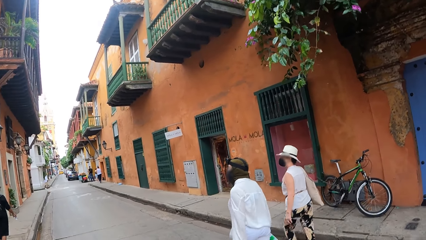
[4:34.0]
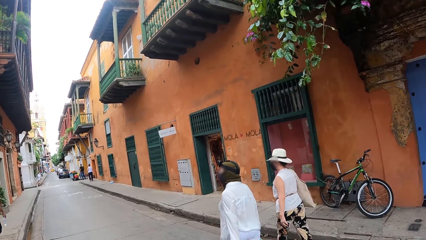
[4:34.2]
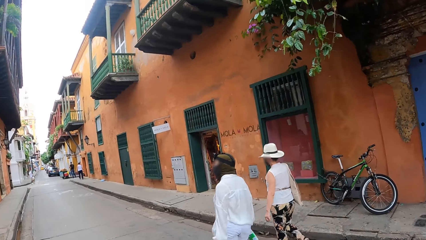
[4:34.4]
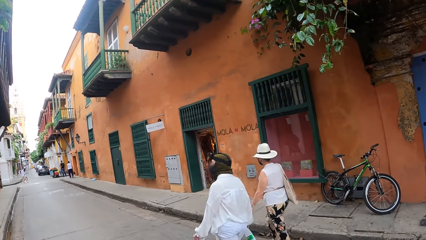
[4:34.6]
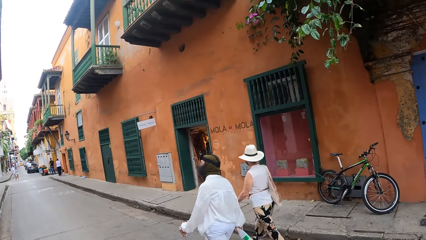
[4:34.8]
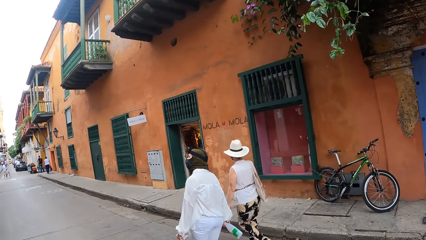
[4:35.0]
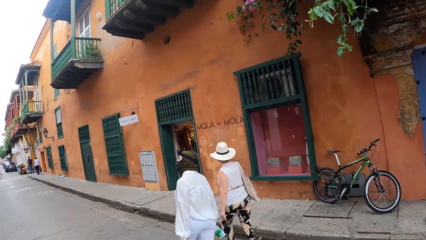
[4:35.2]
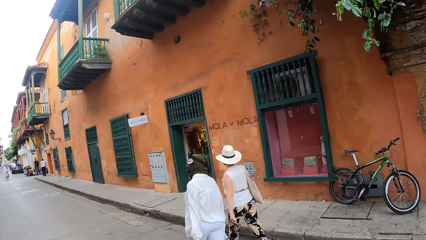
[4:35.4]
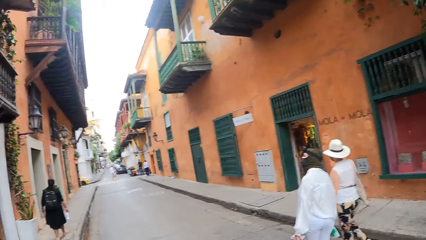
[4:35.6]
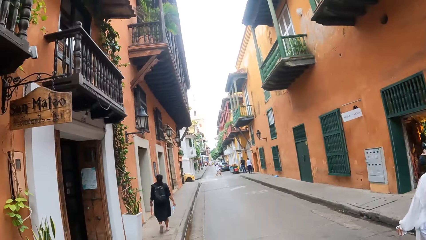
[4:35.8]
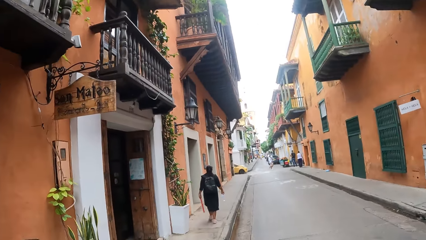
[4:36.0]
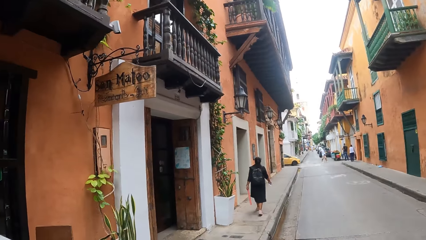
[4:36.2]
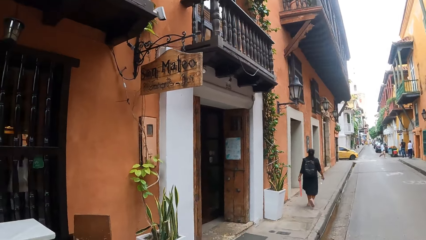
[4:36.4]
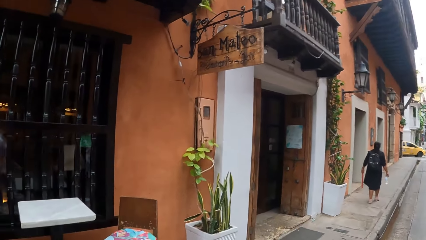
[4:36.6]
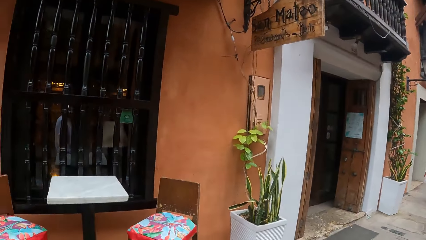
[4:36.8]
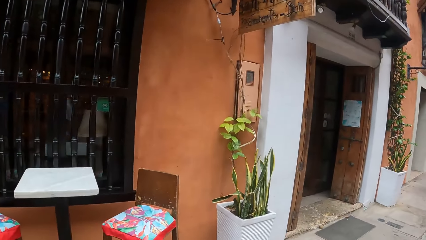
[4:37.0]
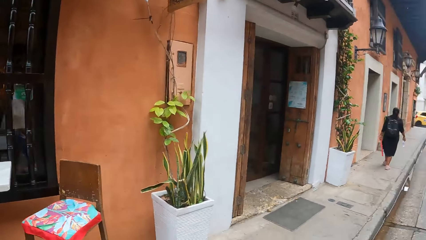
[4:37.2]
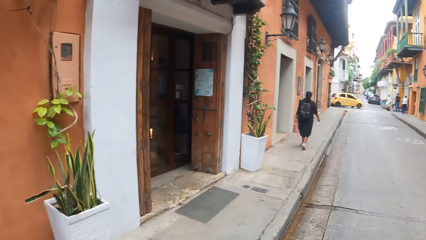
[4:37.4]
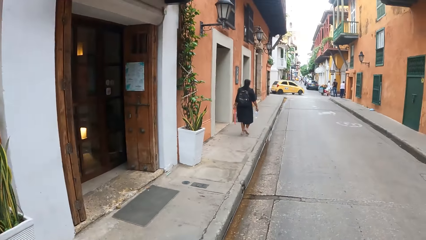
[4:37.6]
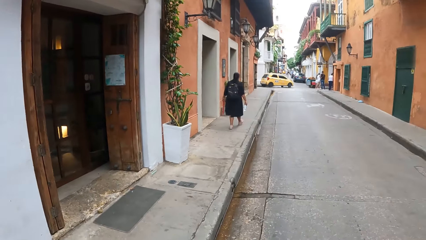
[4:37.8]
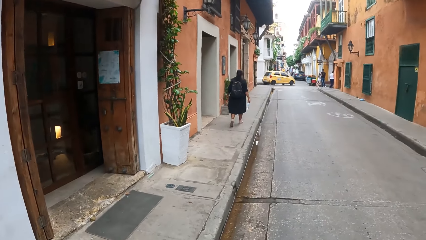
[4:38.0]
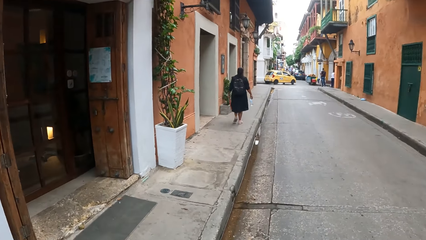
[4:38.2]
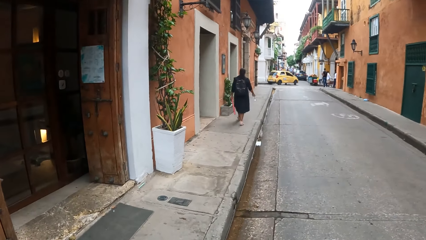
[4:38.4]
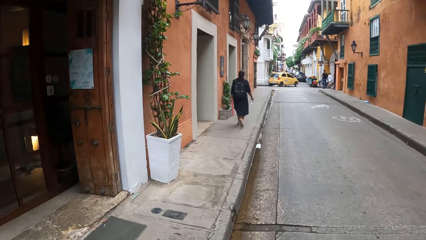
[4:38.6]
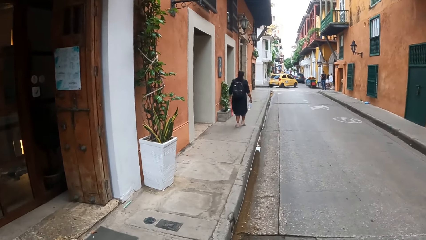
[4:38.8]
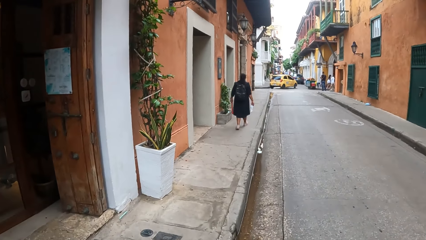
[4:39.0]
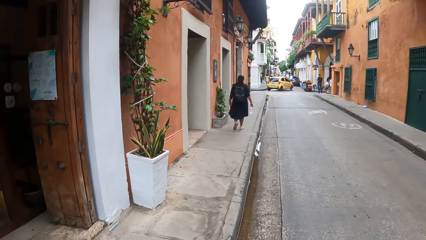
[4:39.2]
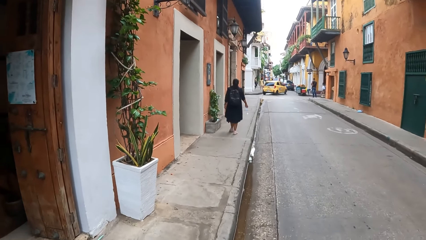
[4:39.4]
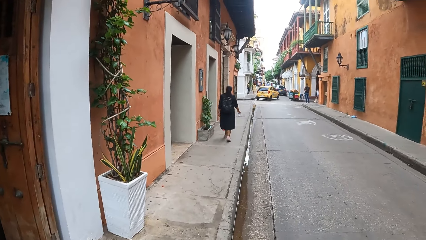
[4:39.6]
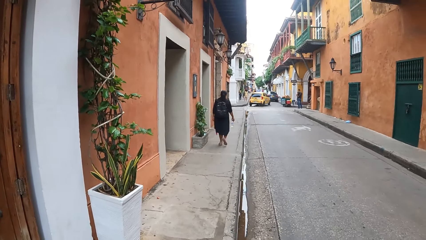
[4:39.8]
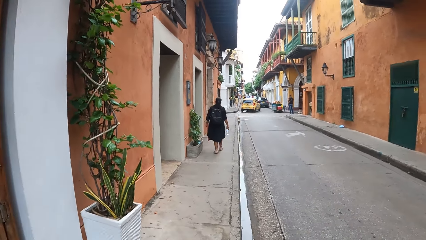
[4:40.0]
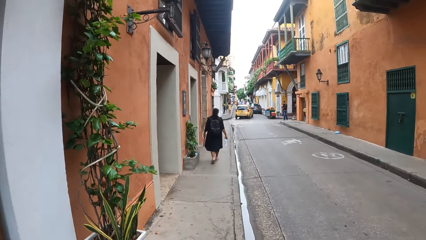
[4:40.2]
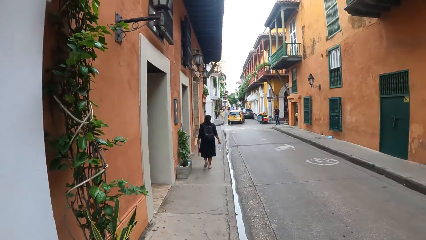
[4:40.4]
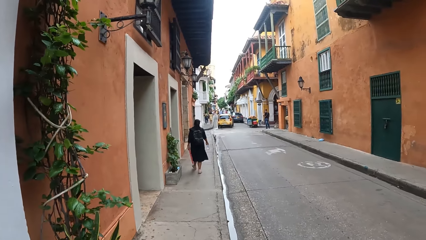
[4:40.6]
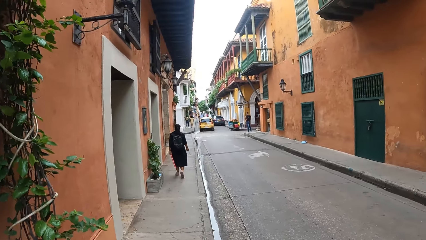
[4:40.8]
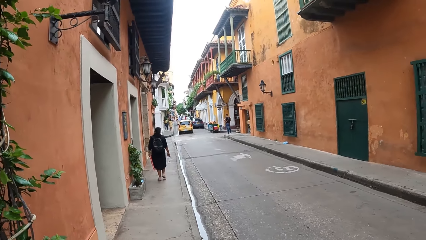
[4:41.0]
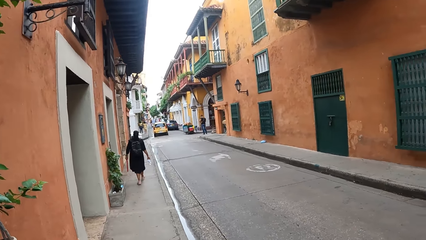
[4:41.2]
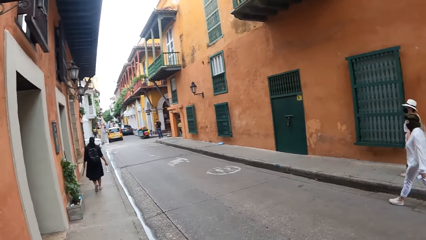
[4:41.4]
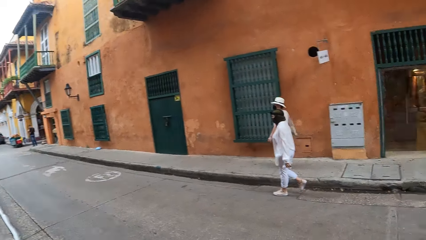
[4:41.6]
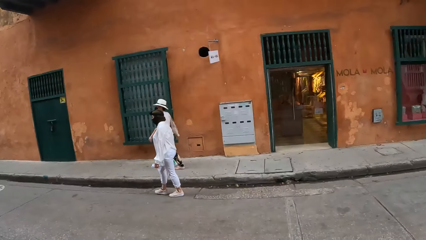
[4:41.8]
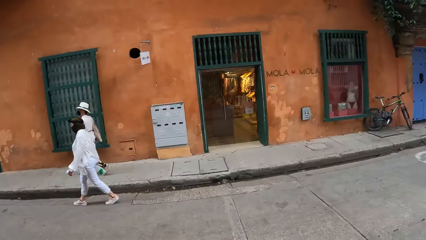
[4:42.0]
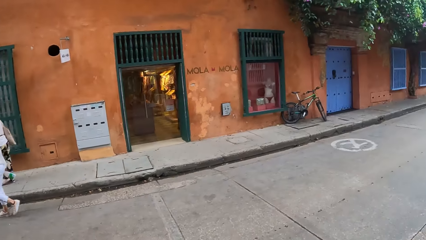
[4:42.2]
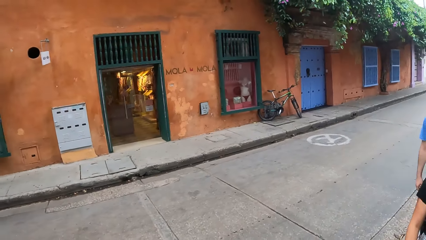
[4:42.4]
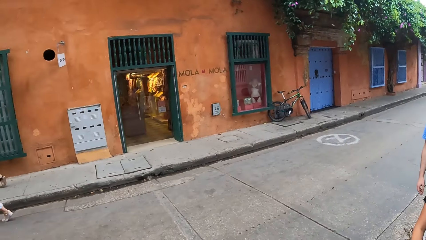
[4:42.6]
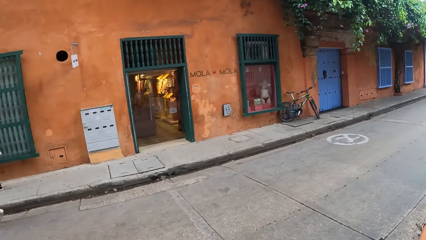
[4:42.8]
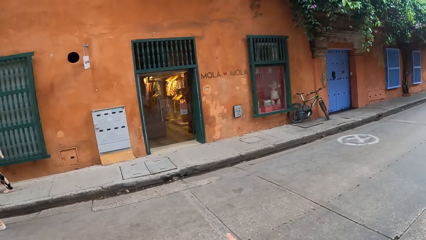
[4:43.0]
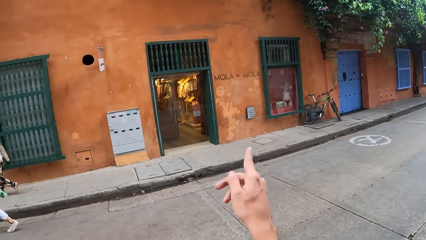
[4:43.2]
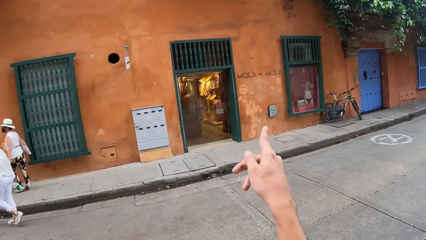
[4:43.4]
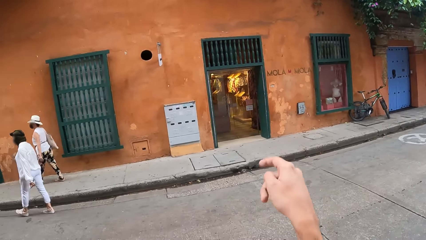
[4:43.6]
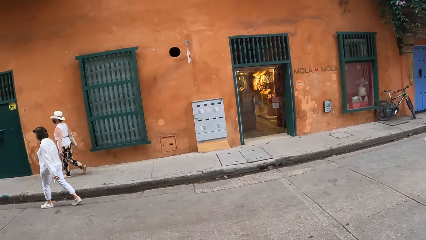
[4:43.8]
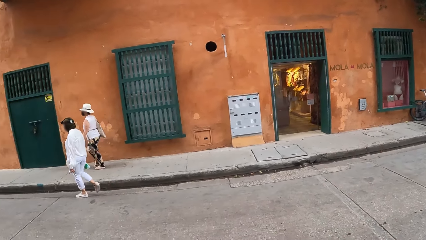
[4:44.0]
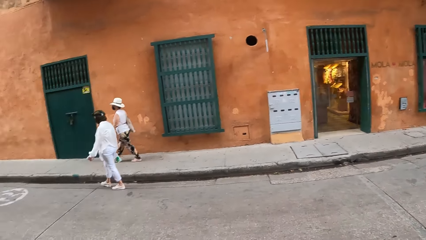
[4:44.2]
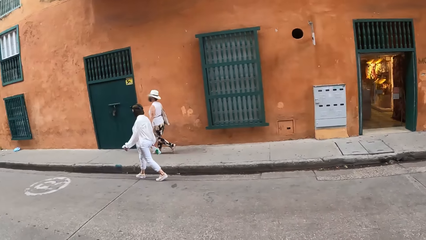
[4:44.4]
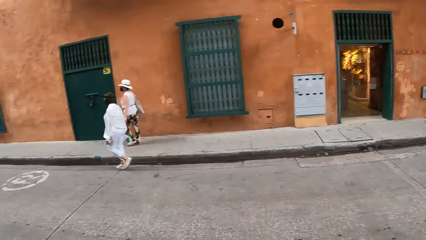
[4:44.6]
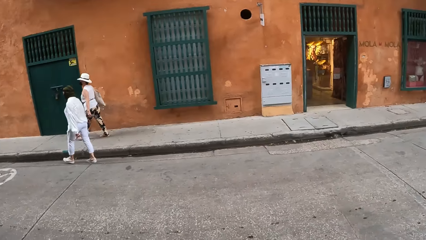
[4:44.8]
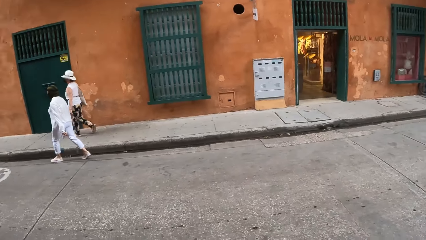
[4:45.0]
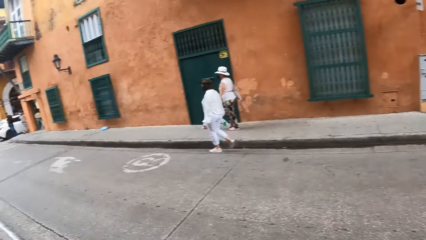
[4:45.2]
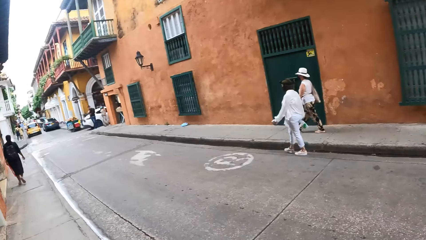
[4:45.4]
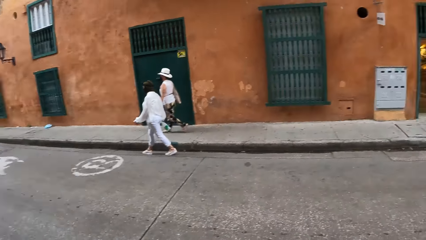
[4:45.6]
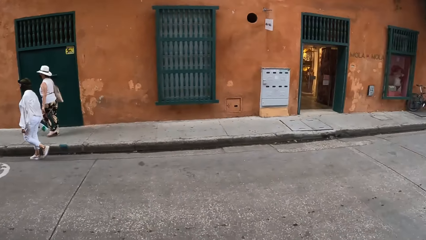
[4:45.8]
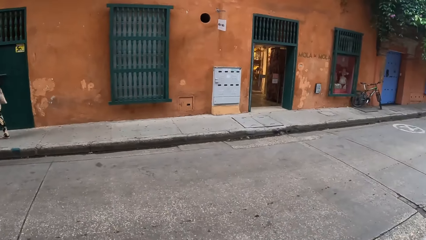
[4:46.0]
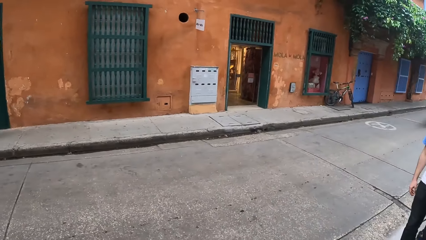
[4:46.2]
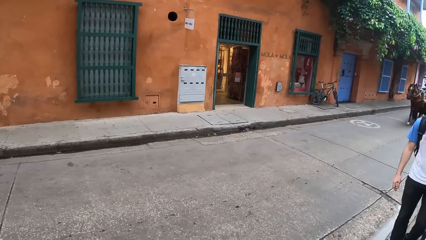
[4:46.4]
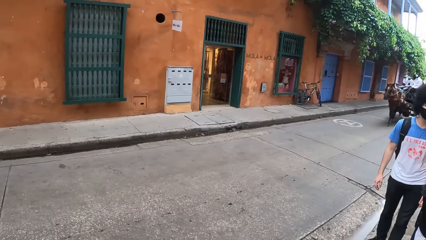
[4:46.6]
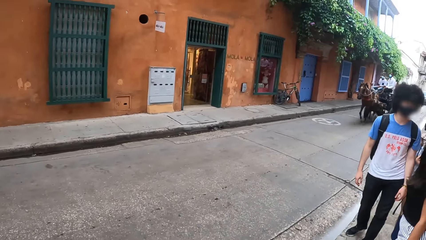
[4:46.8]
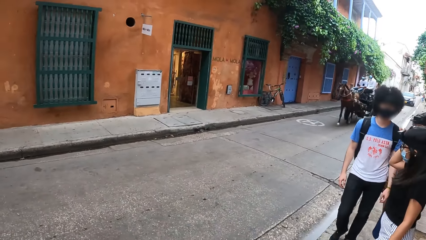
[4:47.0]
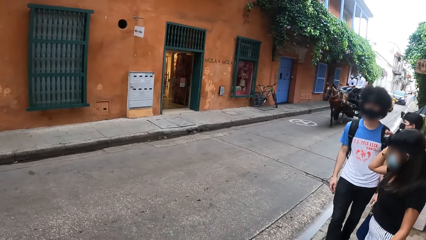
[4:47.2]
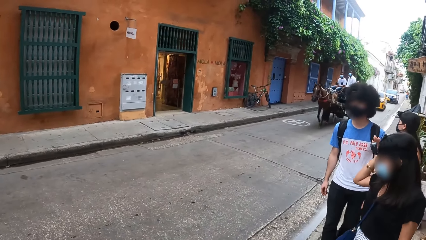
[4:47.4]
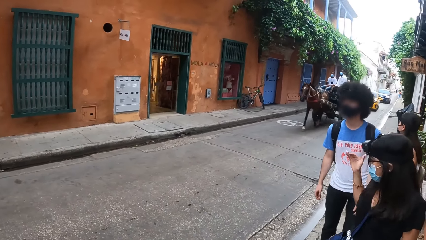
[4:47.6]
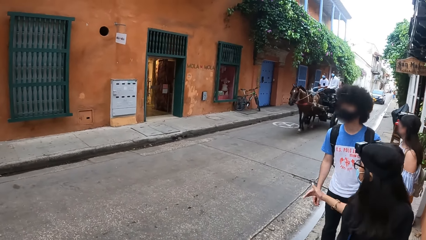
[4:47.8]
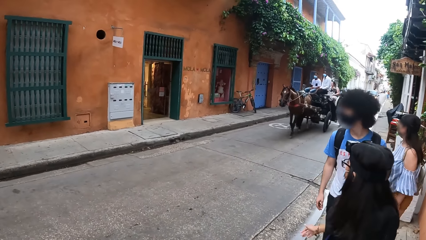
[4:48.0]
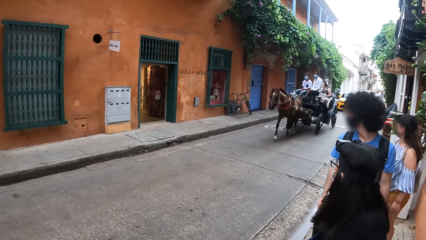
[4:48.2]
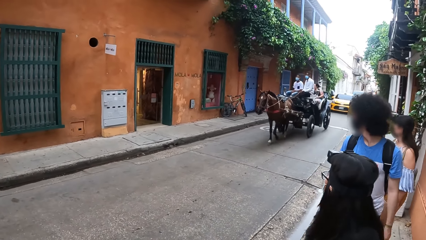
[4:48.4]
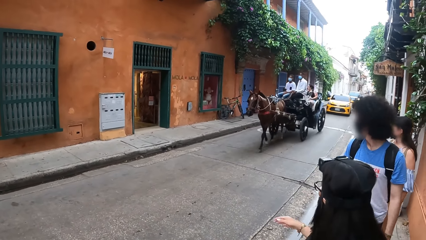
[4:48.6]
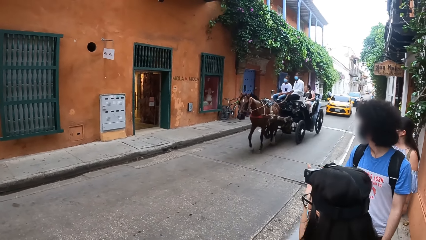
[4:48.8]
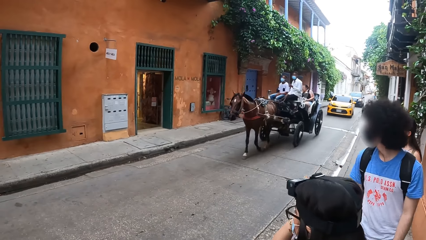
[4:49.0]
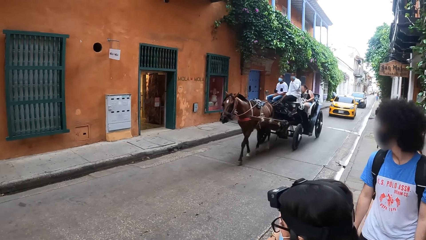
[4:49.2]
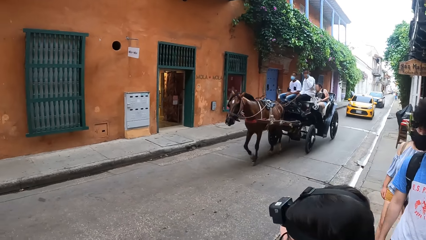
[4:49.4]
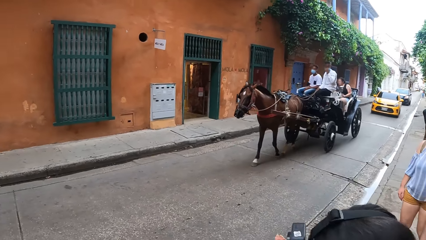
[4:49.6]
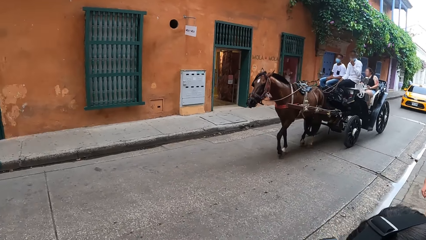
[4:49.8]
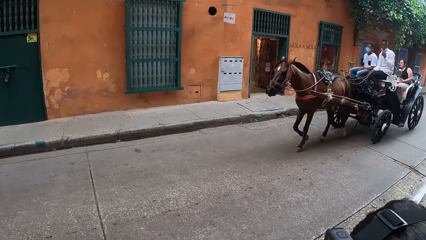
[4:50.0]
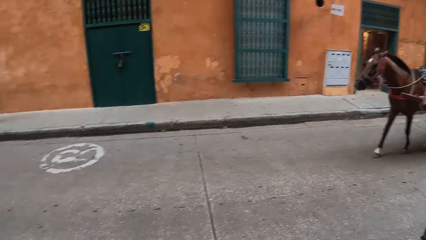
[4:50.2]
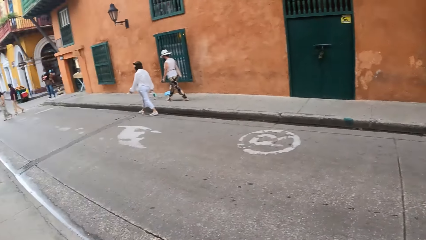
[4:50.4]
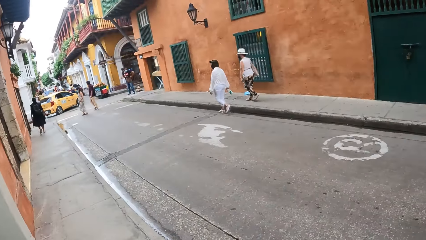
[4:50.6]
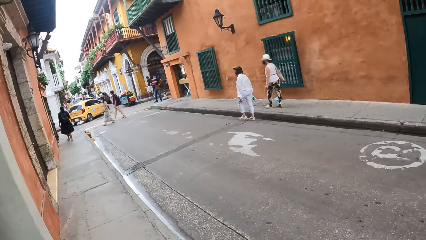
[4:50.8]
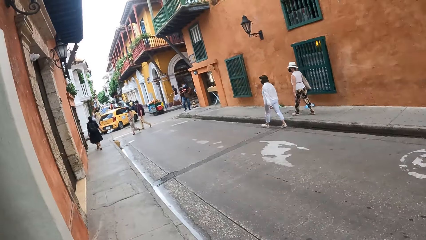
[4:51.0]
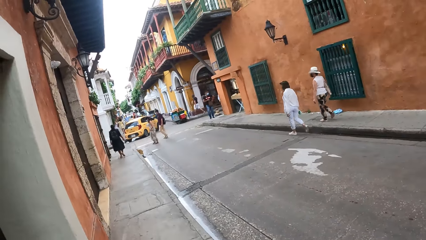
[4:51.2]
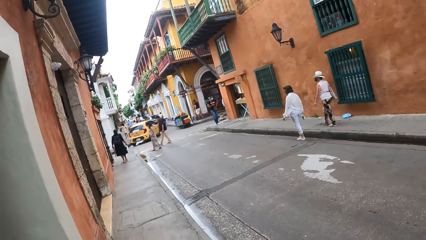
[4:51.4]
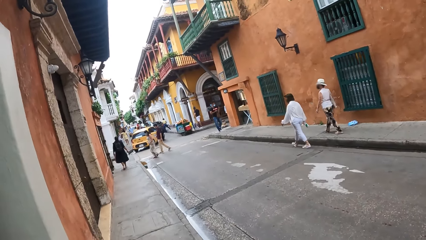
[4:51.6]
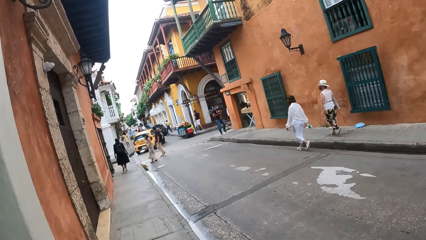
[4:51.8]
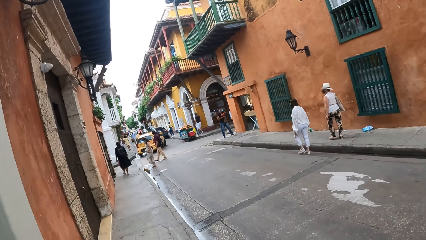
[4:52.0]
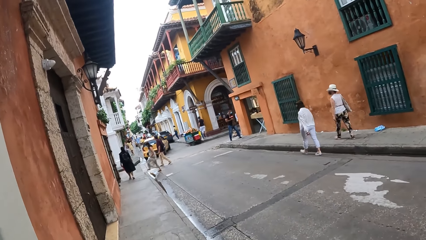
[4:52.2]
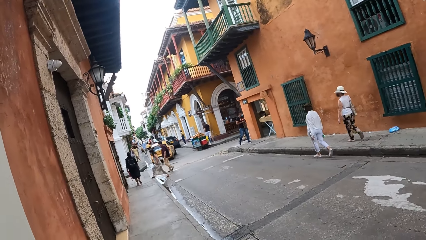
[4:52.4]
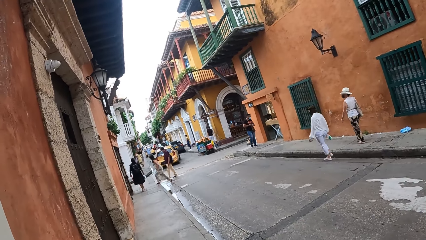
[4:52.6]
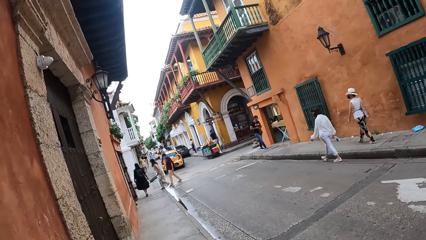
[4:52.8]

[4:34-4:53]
The camera wearer walks beside the building. They look on the other side. They move the hand. They point to the other side. They put the hand. A woman walks. The camera wearer looks around. A lady walks around. A man walks around. The lady stares at the other side. Another lady stares at the other side. The man stares at the other side. The camera wearer walks around.
